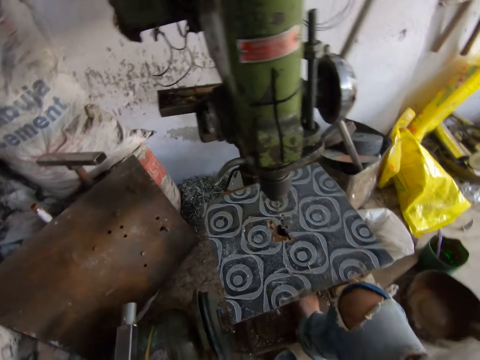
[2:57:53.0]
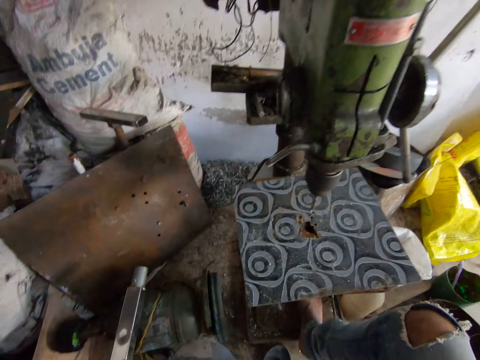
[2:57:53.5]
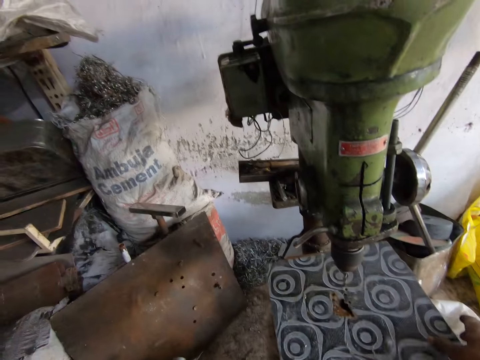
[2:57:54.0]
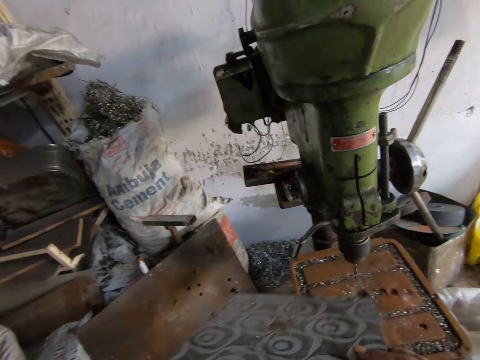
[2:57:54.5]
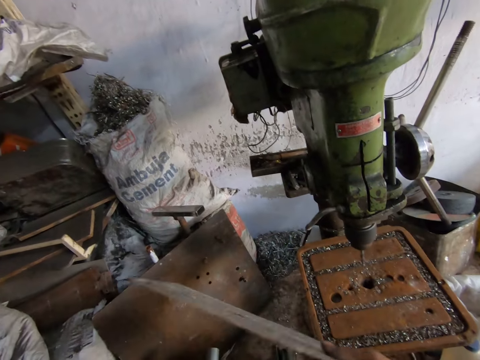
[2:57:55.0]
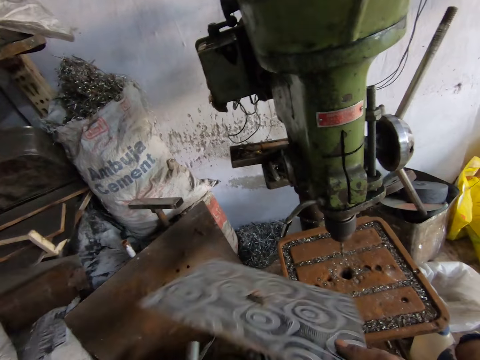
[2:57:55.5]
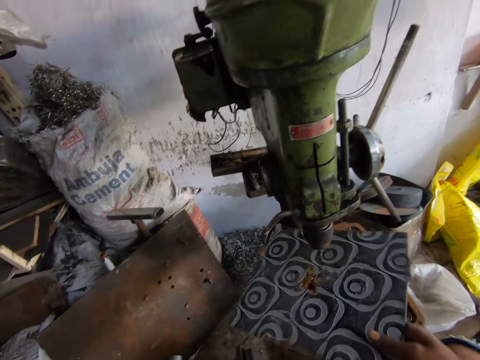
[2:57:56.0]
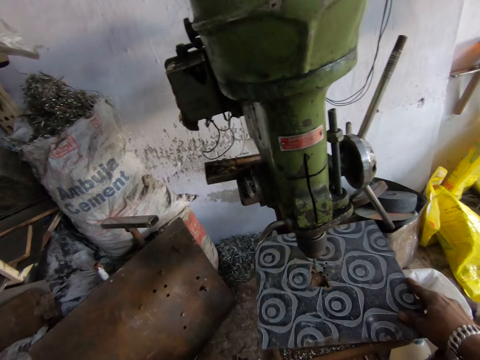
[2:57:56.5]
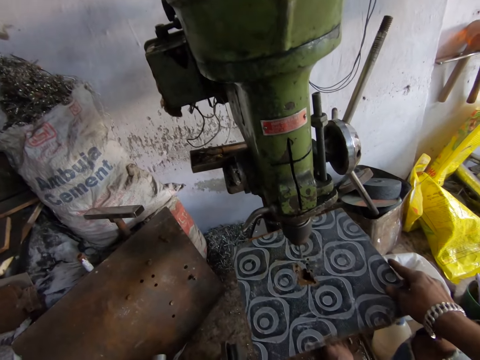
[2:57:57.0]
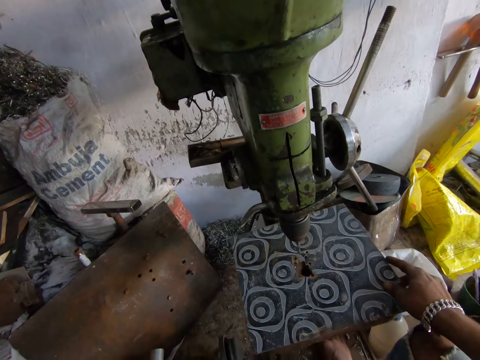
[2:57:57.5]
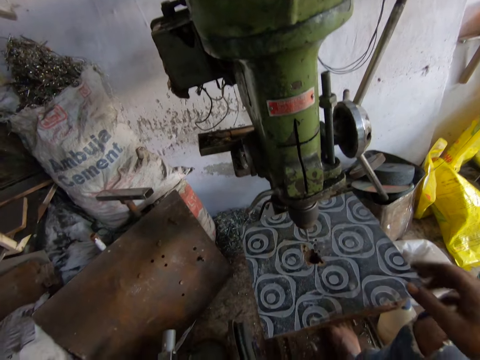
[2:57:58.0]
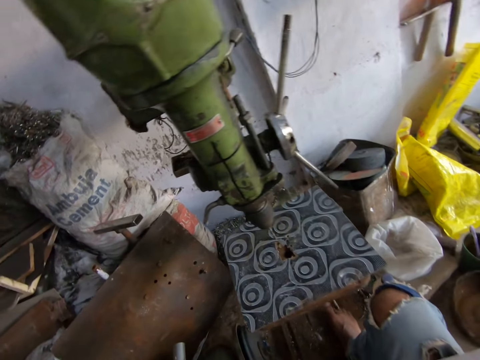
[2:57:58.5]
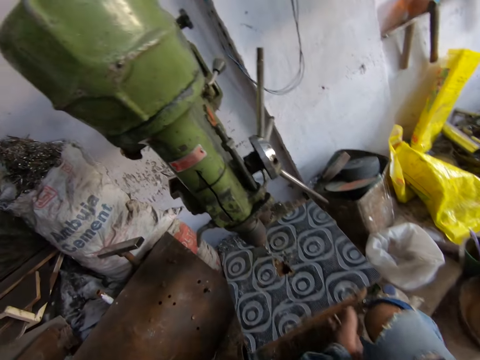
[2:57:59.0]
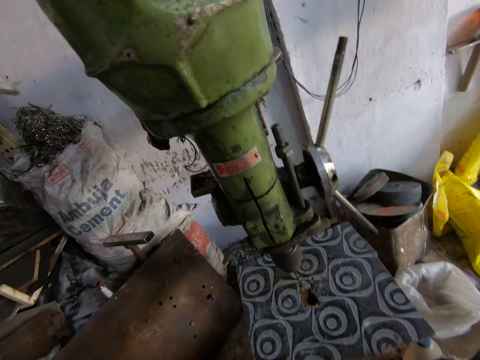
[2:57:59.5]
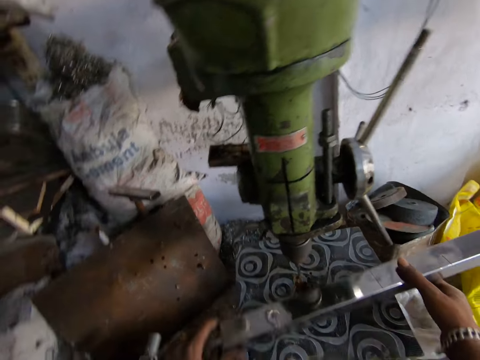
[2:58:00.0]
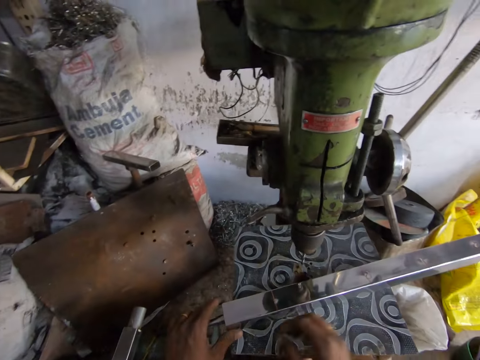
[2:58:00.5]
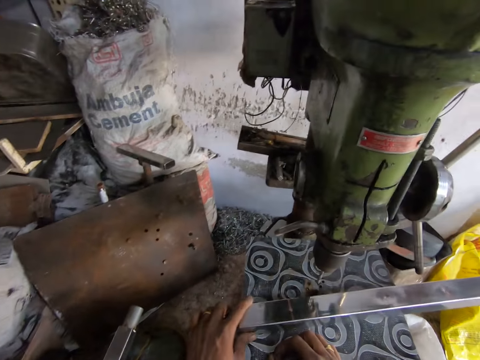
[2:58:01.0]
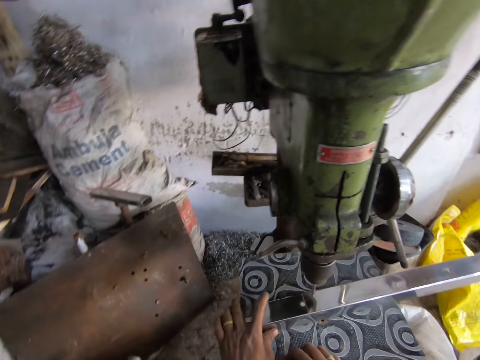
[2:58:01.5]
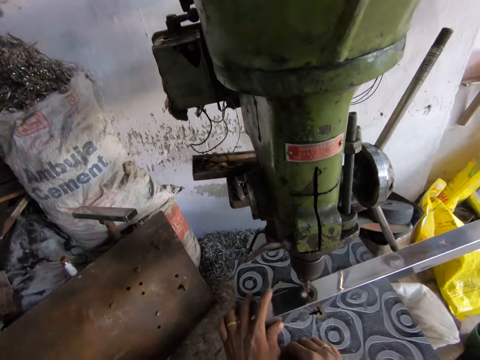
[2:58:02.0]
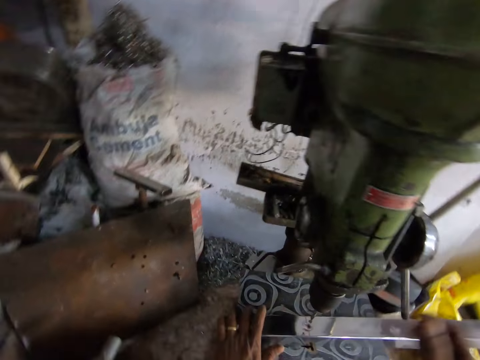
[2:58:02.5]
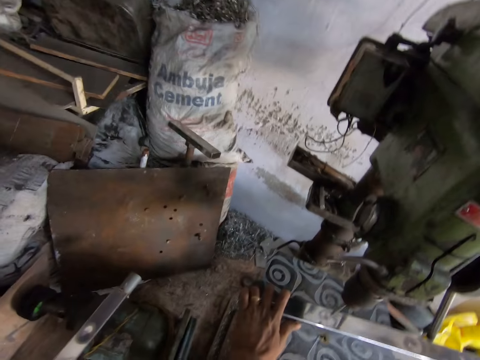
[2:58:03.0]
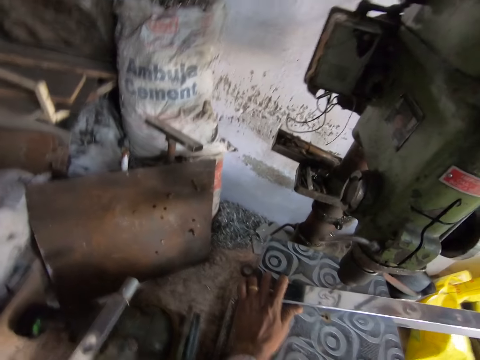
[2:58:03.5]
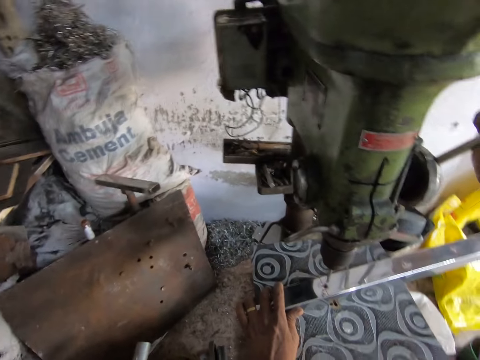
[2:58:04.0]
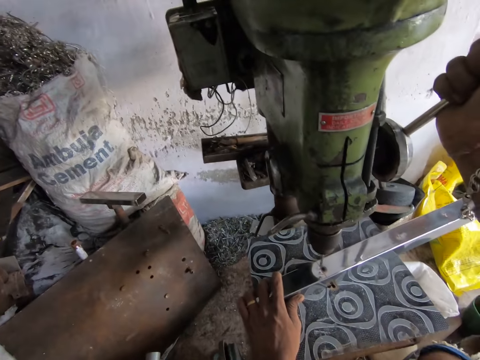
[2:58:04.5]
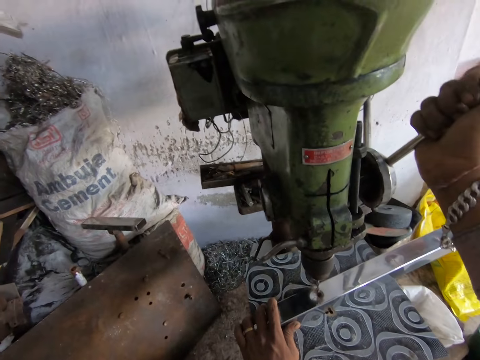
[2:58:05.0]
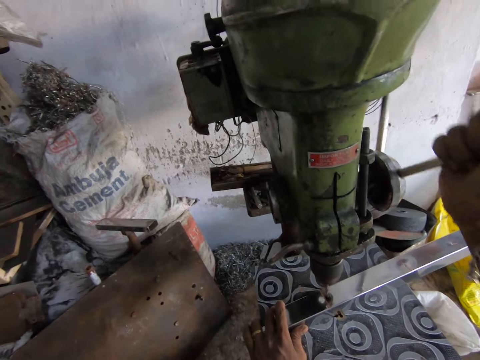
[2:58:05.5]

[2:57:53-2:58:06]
The camera wearer picks up the working space board. They clean the working space board. They drop the working space board. They remove something from the stool top. They position the metal bar on the working space board. They operate the bench pillar drill machine. They talk to someone while putting holes in metals.

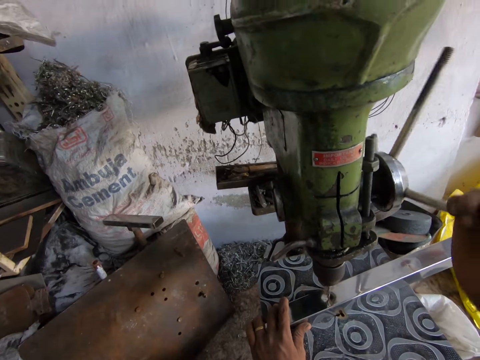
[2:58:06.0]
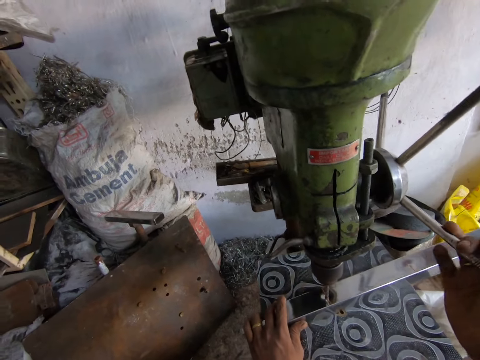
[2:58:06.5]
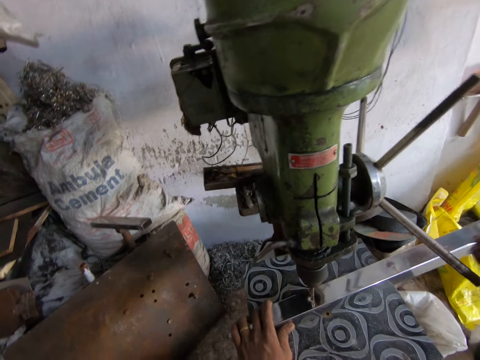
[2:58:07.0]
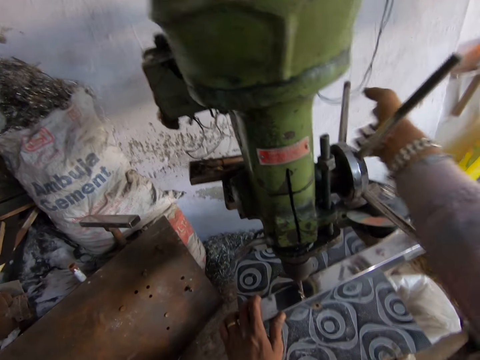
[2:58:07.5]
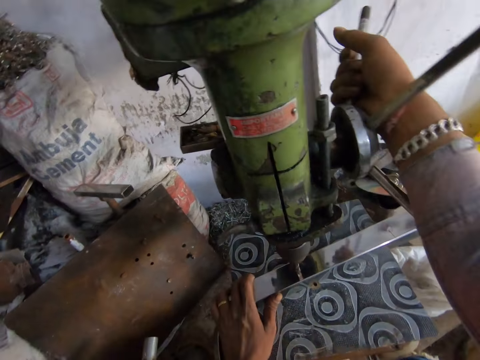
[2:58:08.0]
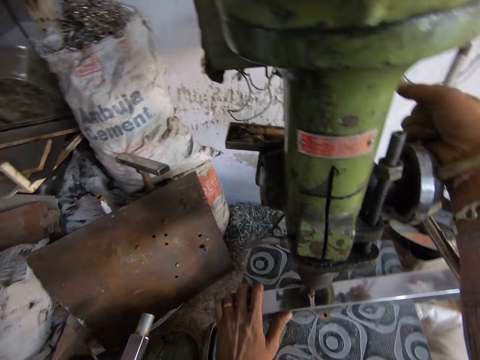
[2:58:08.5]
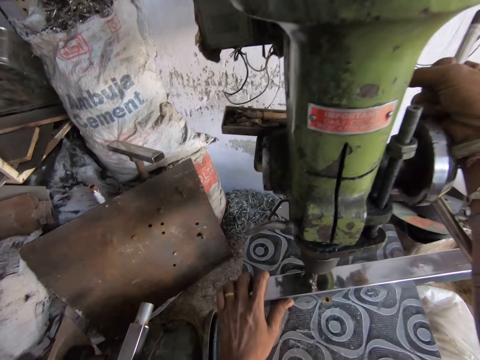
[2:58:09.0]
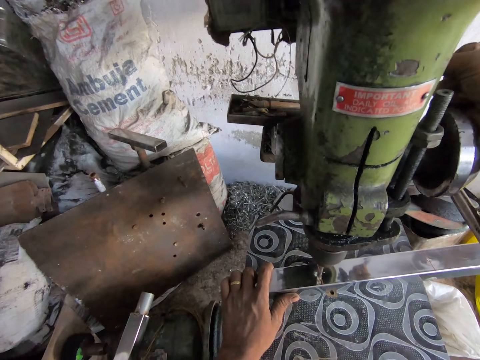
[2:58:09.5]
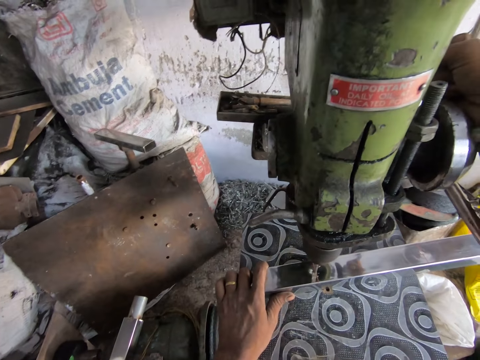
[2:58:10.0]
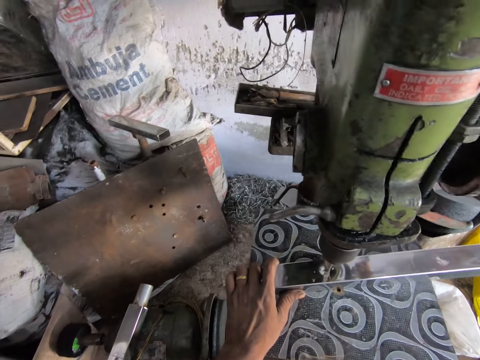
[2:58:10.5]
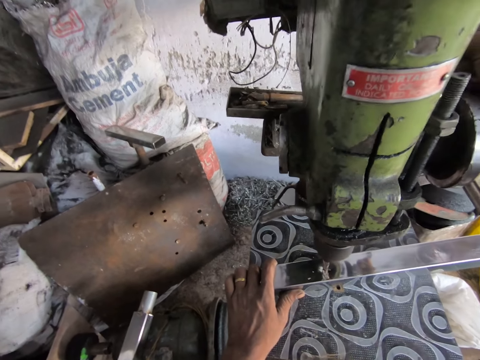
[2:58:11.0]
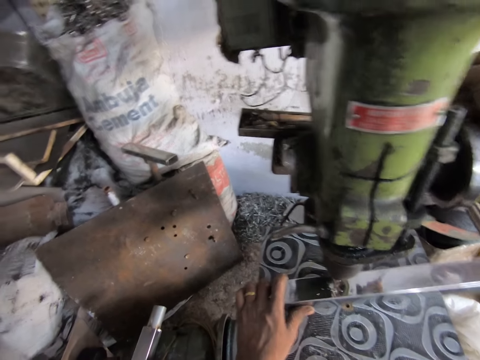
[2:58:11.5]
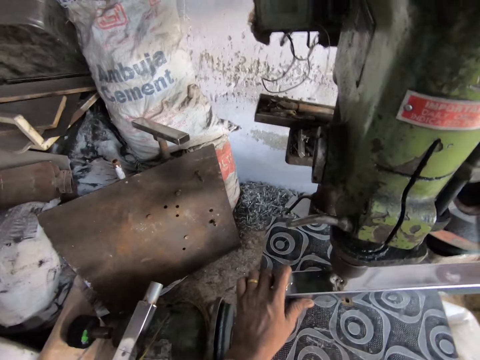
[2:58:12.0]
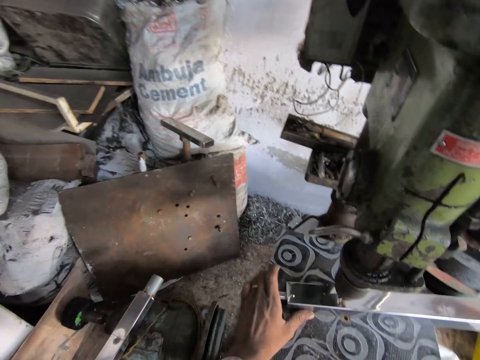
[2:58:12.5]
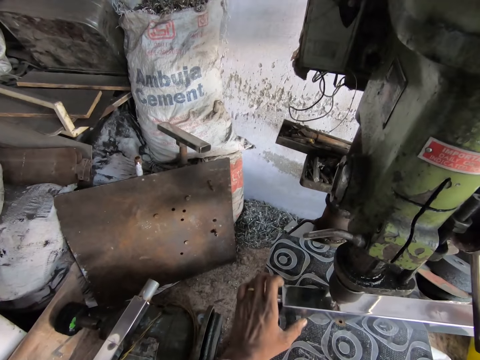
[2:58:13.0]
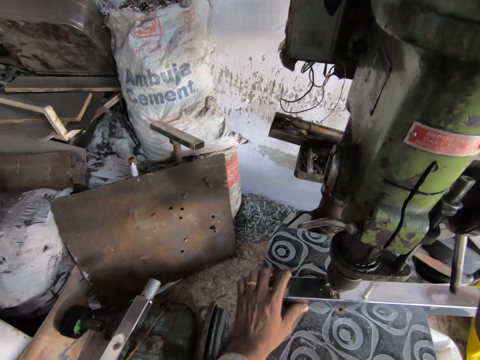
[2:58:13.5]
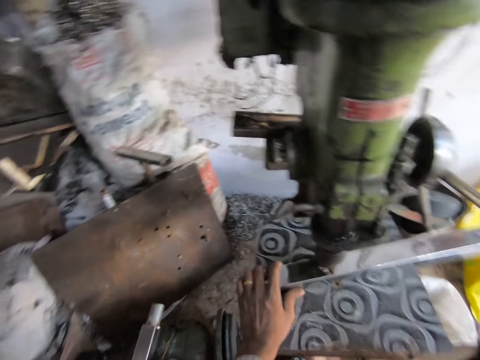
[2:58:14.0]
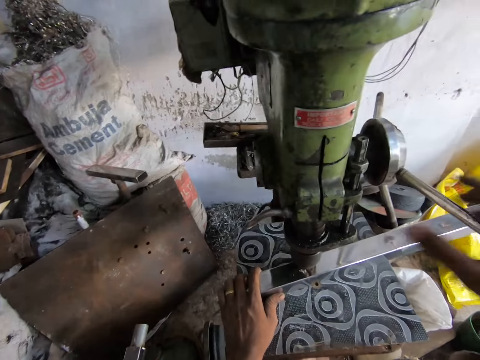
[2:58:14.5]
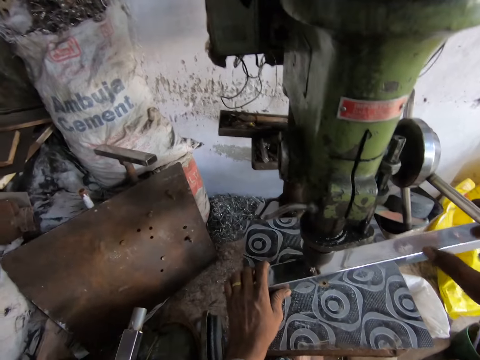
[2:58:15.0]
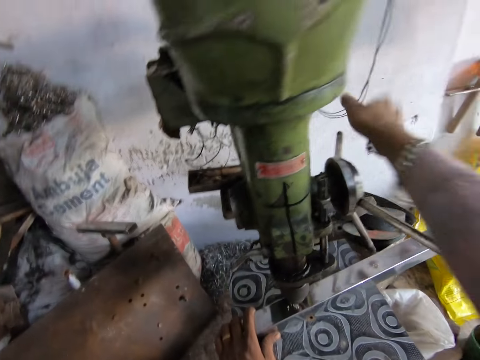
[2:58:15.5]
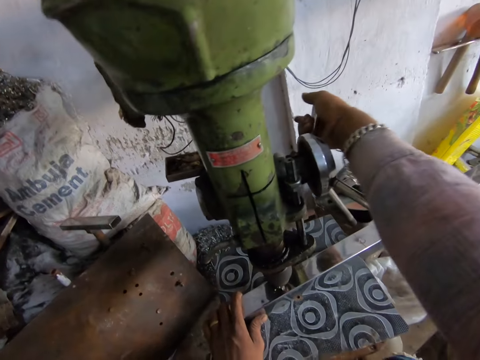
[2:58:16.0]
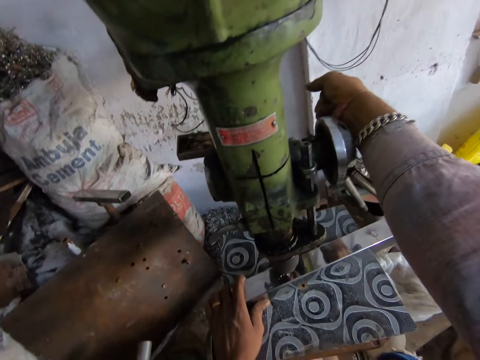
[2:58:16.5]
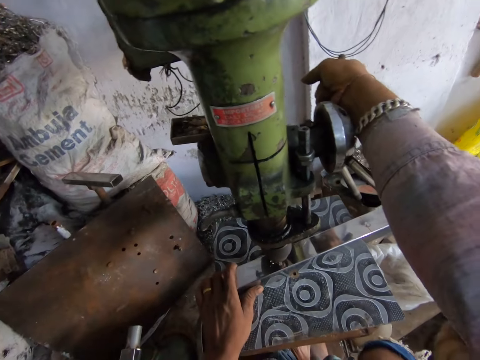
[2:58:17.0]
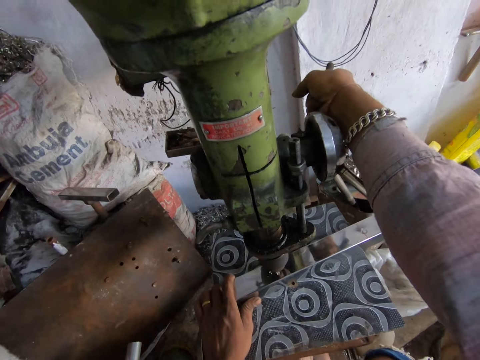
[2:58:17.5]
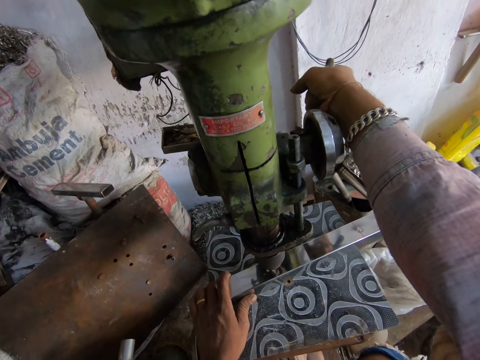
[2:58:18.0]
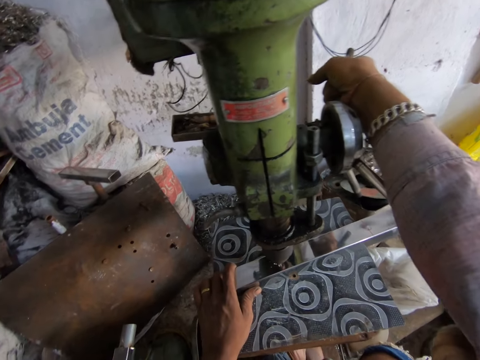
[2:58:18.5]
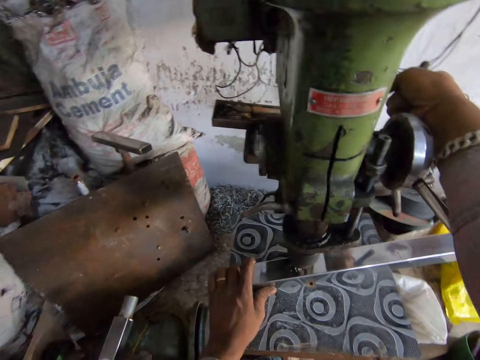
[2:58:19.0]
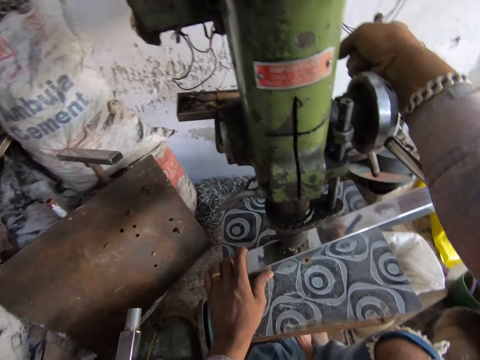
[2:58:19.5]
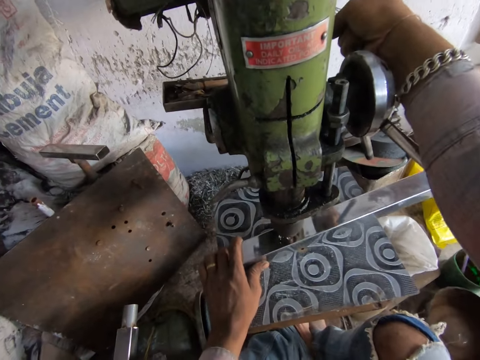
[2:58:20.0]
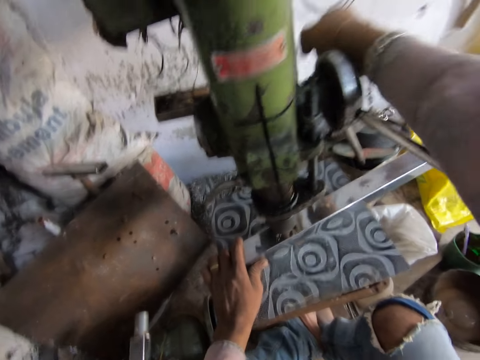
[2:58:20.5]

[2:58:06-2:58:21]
The camera wearer drills the metal bar with the bench pillar drill machine.
